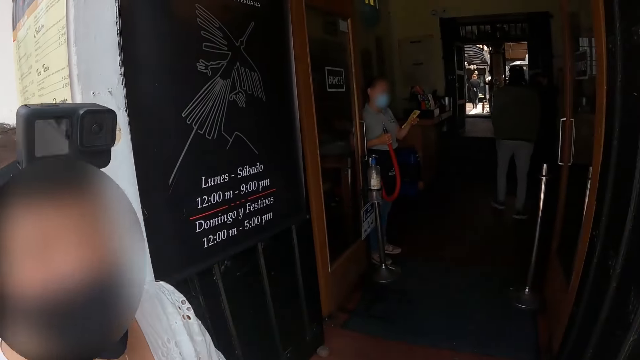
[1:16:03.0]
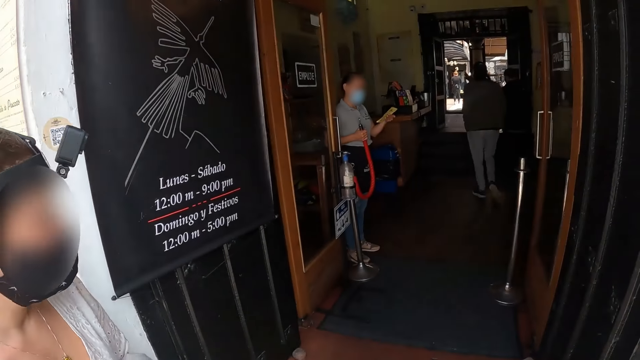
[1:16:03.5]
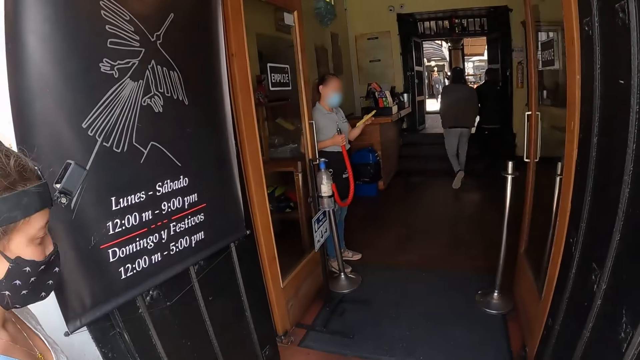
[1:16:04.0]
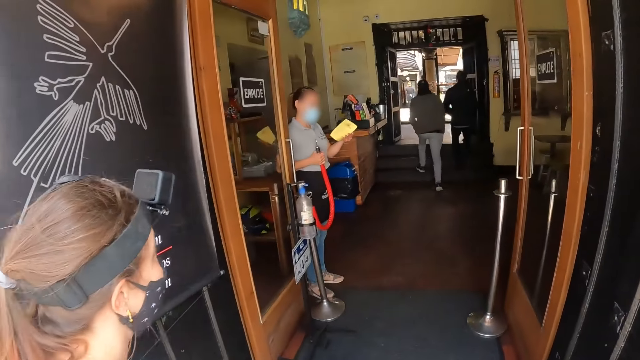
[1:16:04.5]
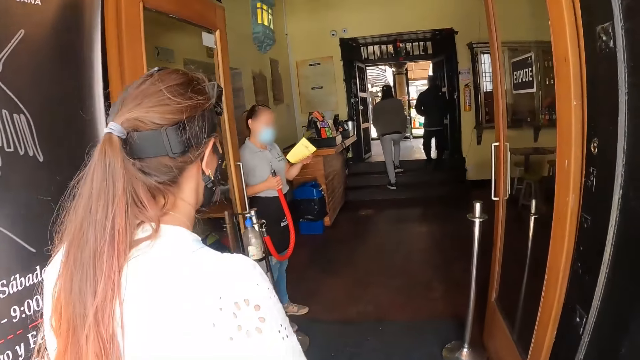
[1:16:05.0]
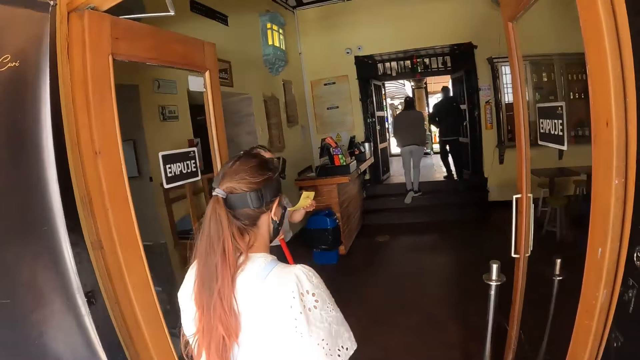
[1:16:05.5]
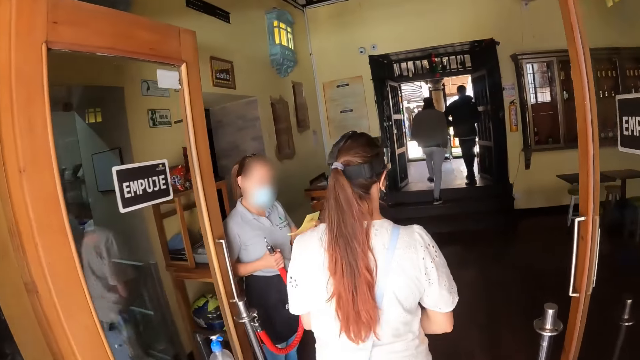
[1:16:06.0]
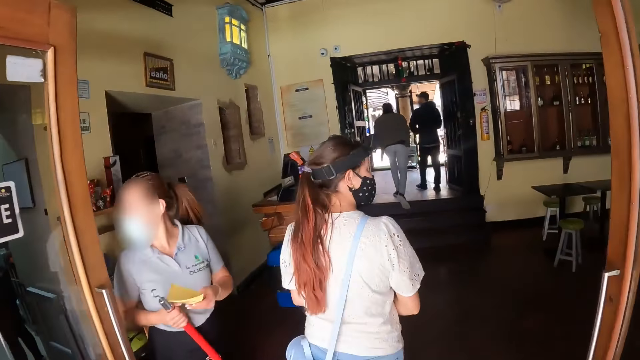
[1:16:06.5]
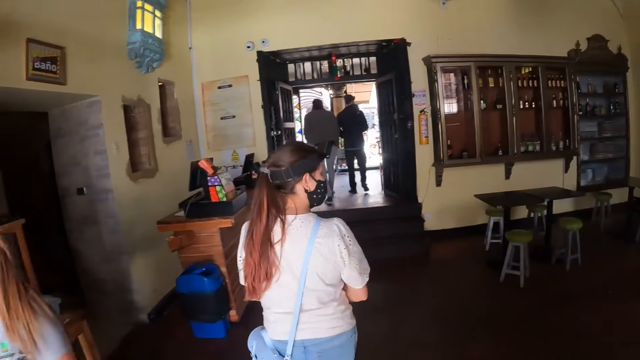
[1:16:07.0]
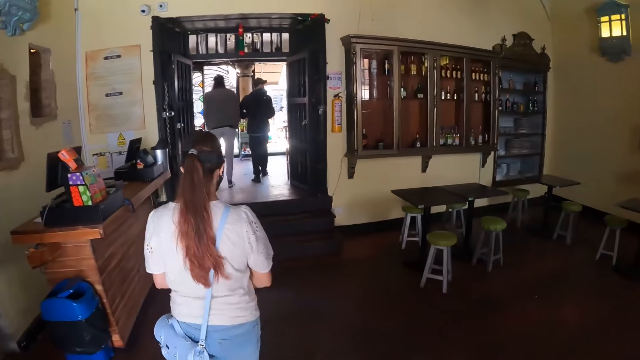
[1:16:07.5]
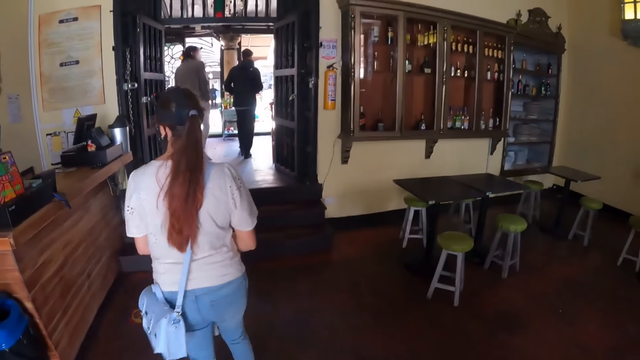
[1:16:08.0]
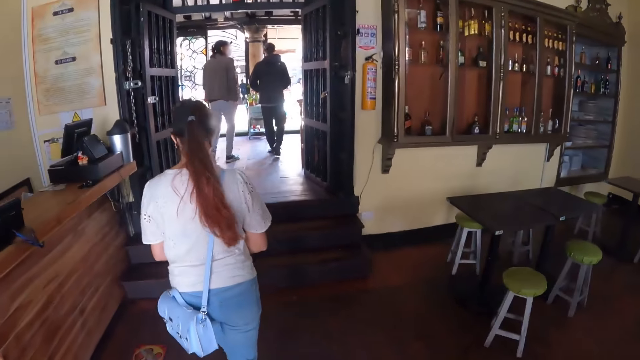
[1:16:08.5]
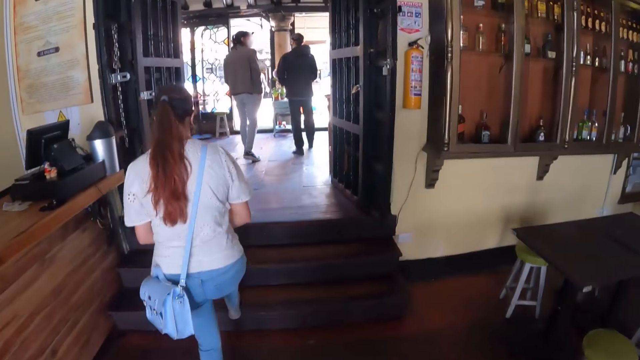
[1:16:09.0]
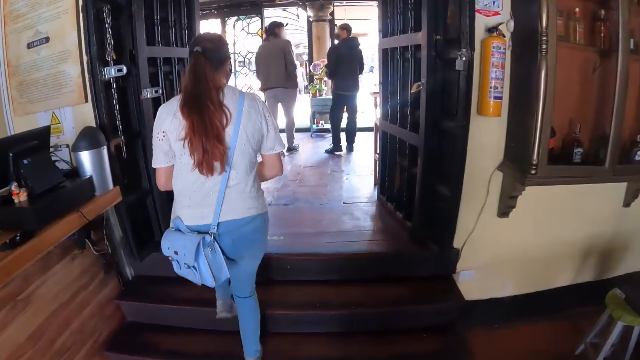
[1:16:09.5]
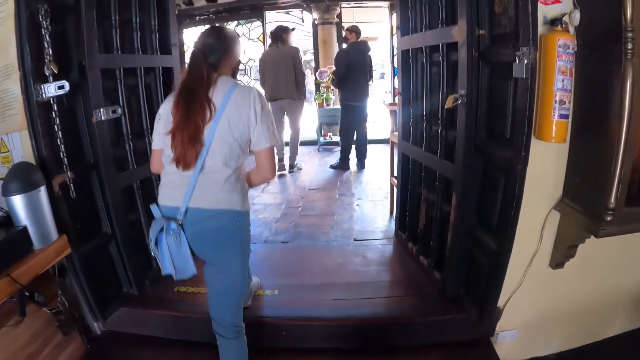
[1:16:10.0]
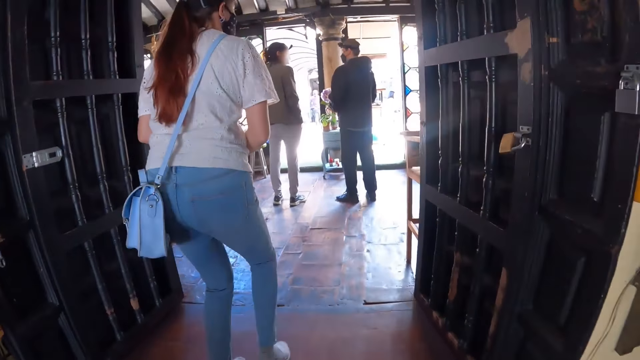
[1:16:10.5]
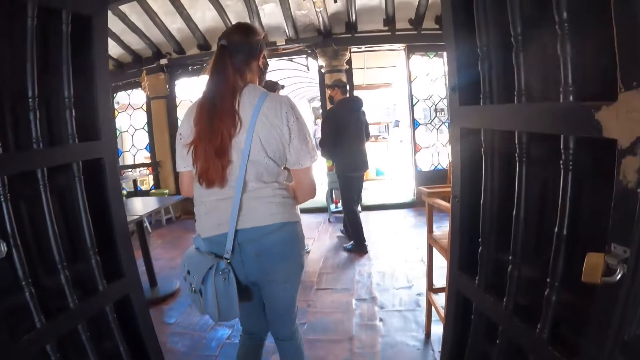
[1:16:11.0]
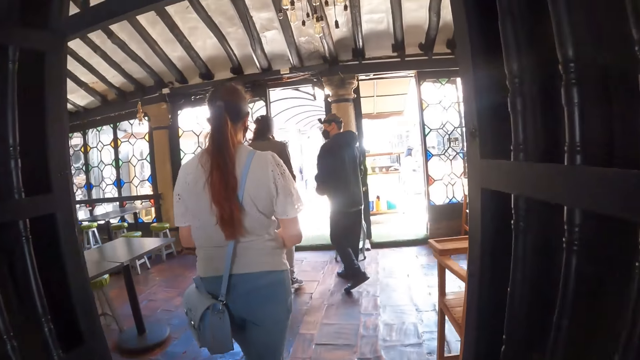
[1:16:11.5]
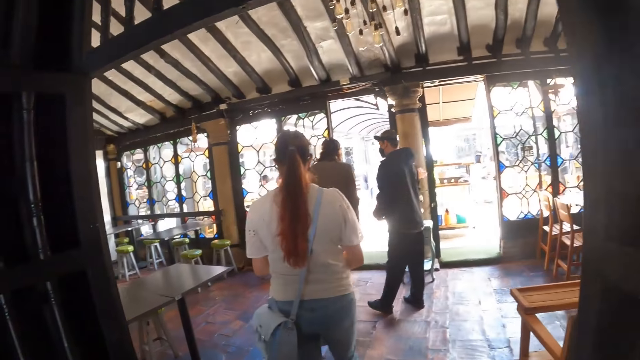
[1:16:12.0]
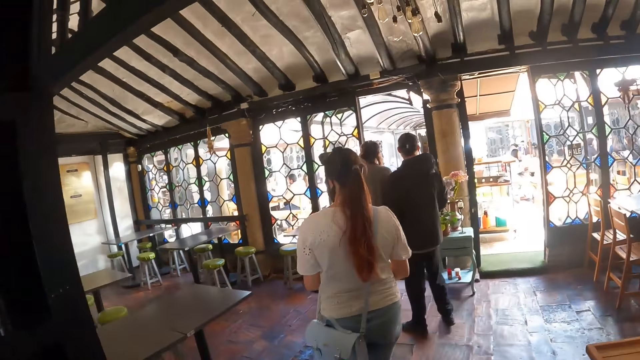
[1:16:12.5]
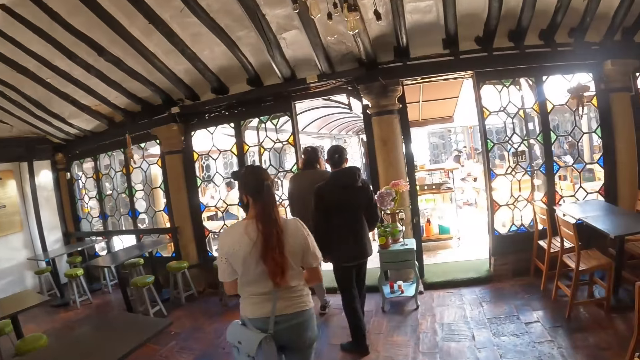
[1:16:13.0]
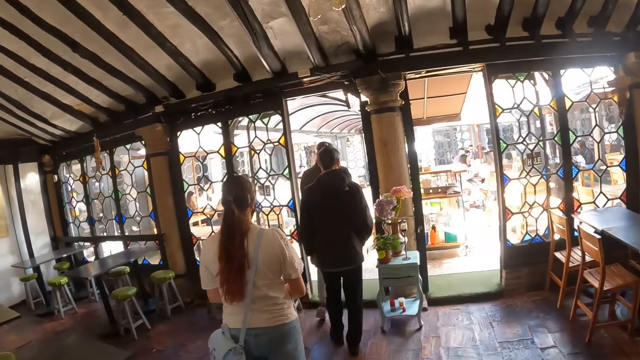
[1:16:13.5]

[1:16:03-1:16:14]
A woman walks around. The camera wearer walks around. They enter the restaurant.

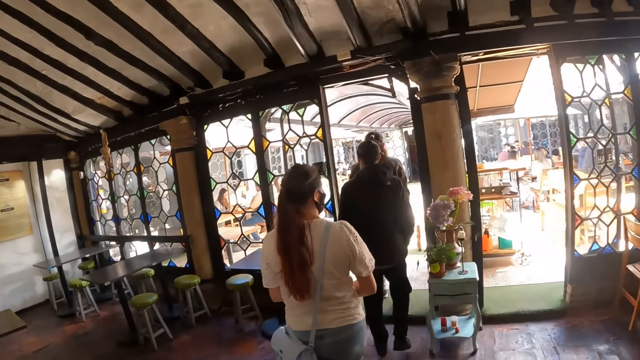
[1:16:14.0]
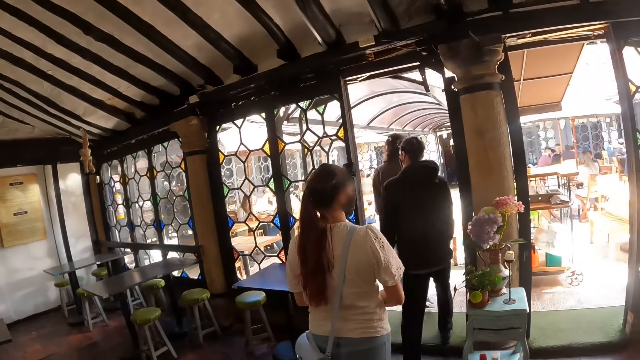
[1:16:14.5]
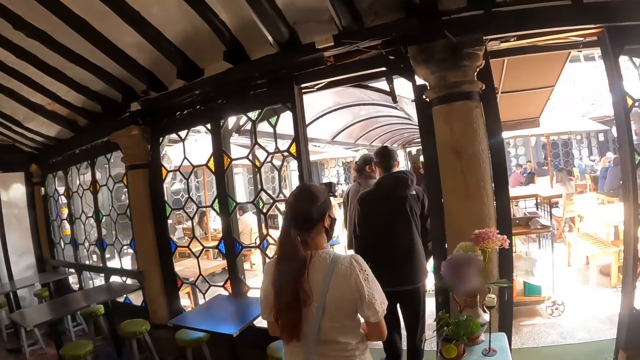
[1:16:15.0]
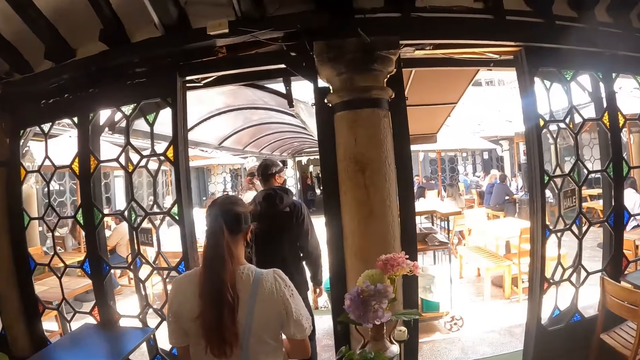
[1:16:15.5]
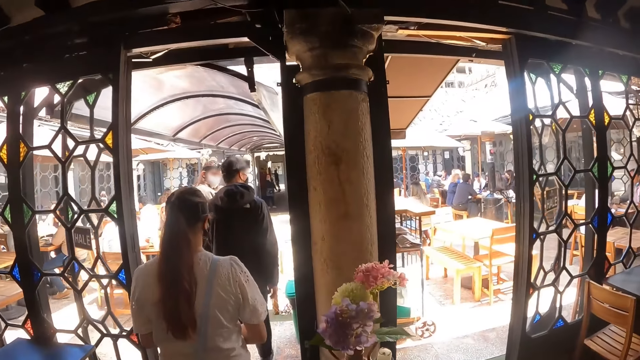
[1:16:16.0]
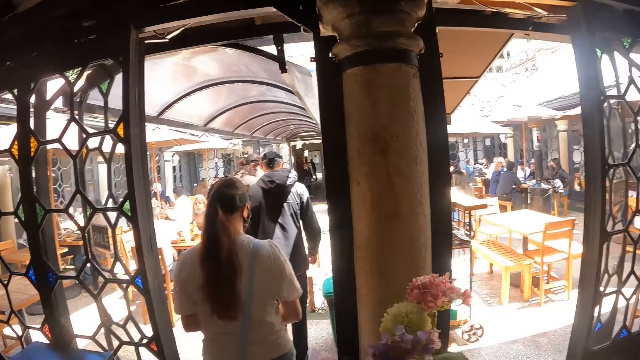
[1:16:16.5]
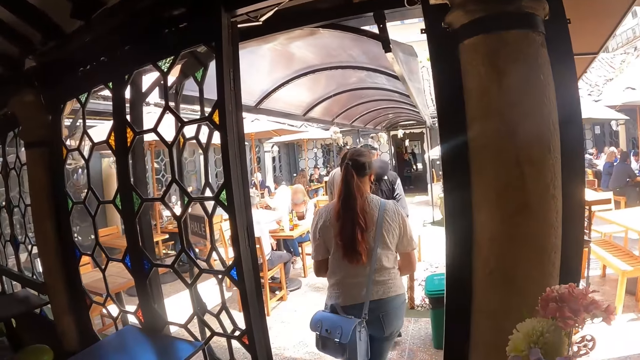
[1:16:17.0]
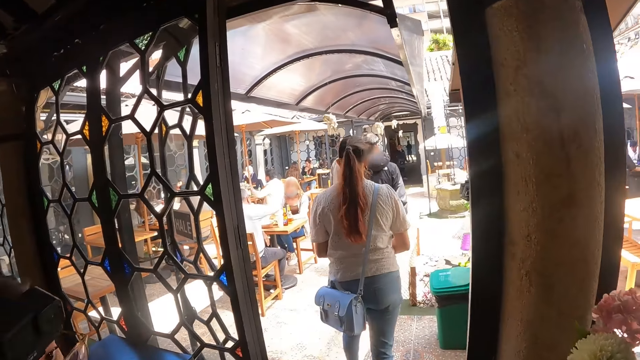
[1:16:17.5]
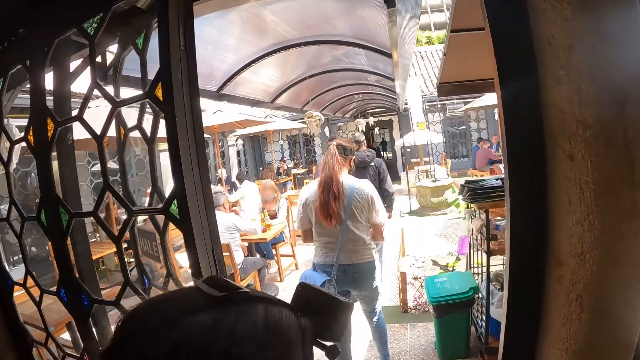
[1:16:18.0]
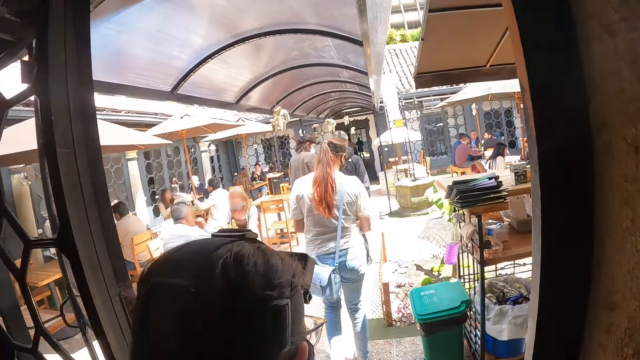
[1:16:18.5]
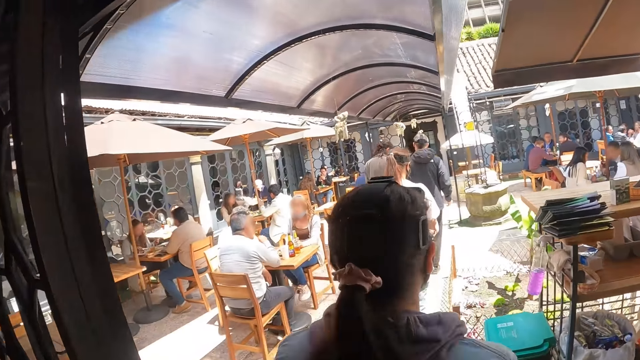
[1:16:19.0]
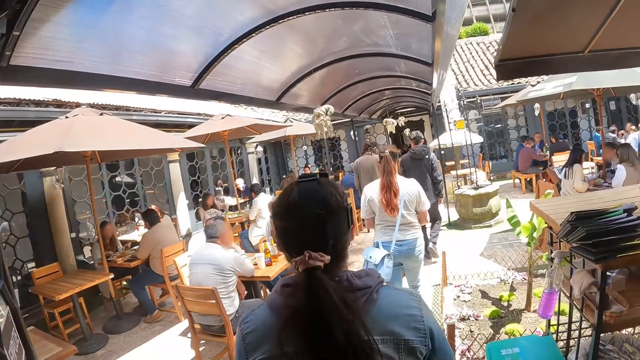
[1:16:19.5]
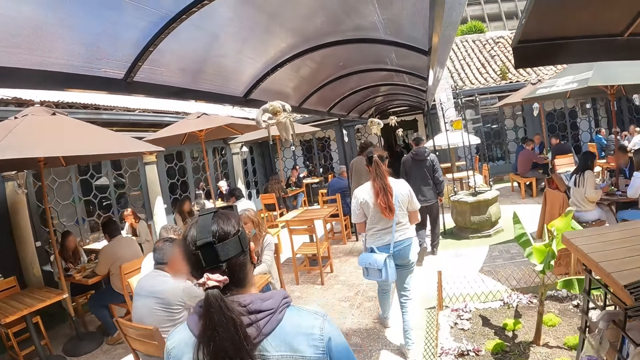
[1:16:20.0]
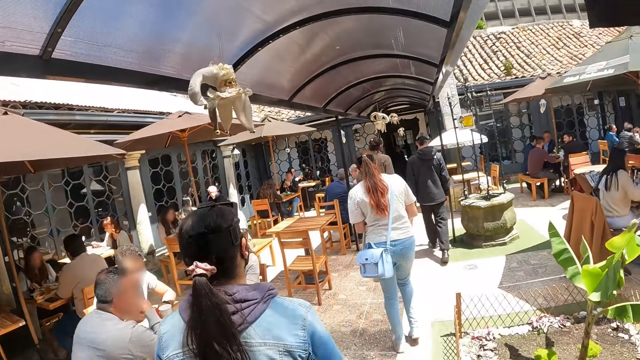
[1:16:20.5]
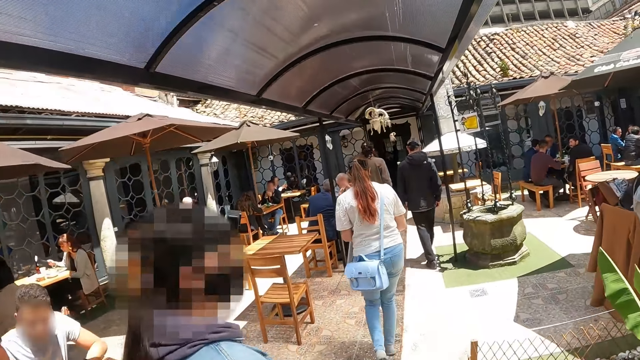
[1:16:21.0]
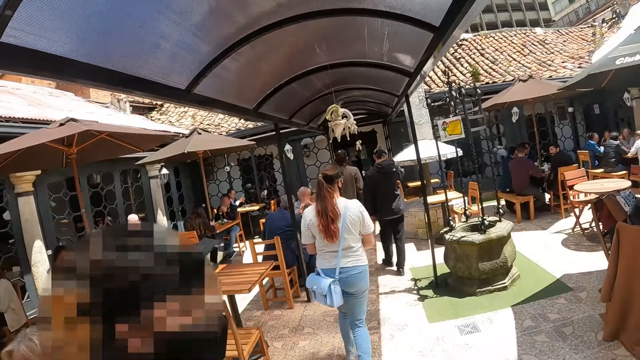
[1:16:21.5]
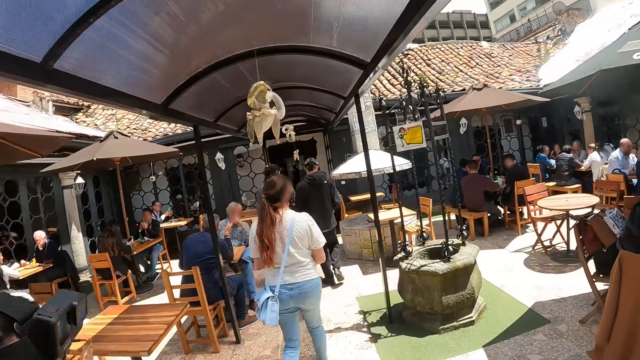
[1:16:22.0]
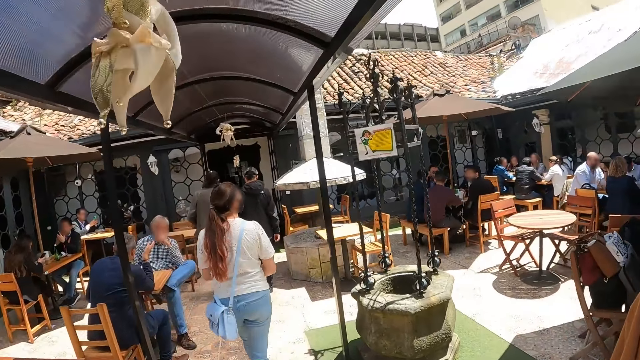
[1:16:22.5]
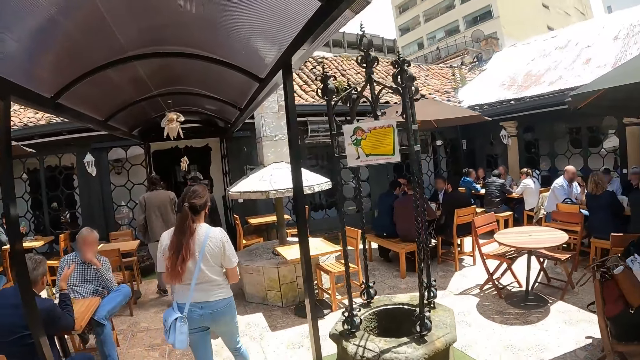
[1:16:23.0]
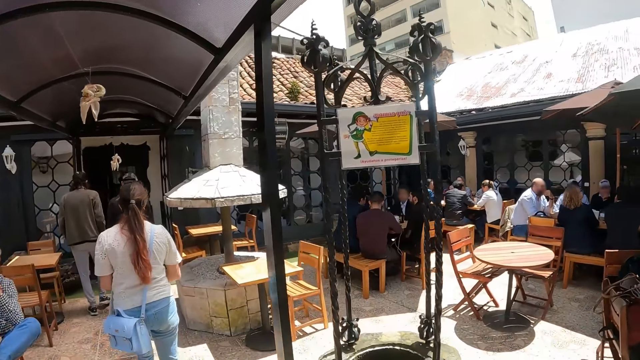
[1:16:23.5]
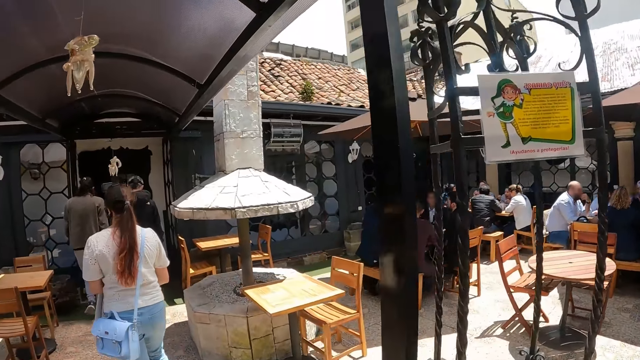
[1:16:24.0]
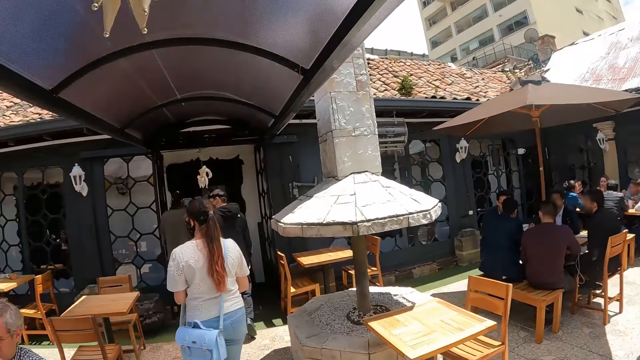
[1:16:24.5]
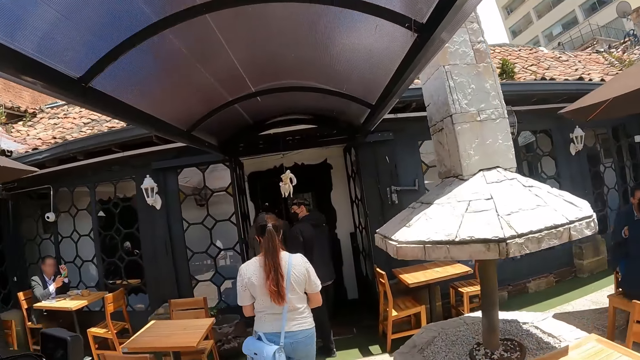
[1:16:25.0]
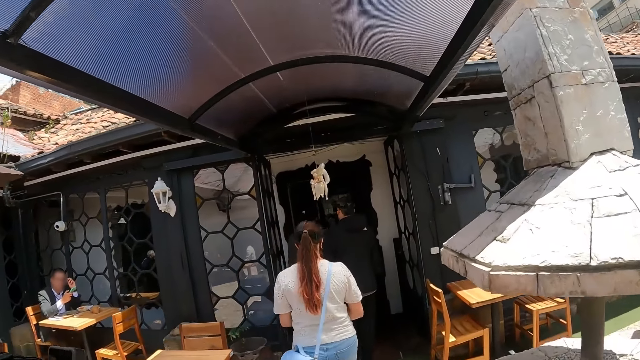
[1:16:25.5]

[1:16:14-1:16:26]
The camera wearer looks around. A person walks around. The camera wearer walks around the compound.
